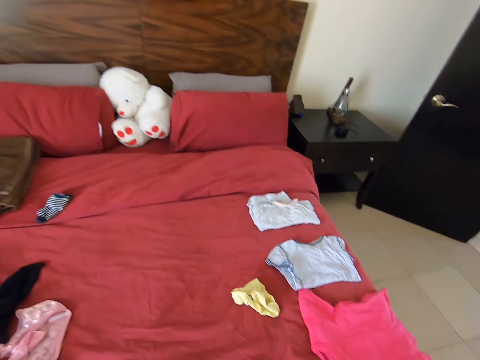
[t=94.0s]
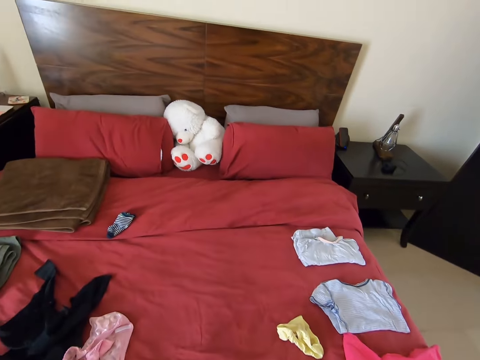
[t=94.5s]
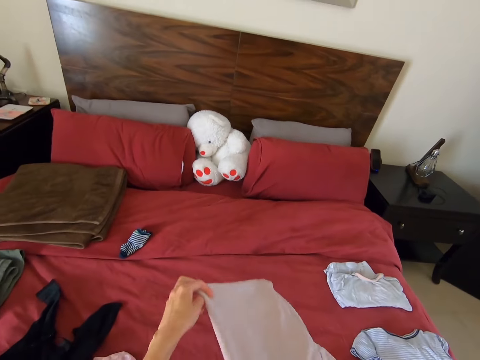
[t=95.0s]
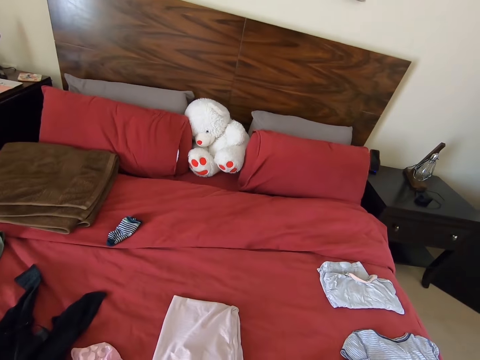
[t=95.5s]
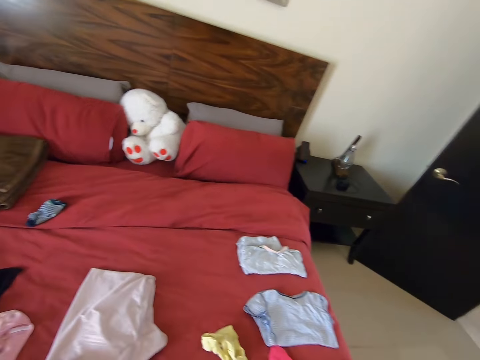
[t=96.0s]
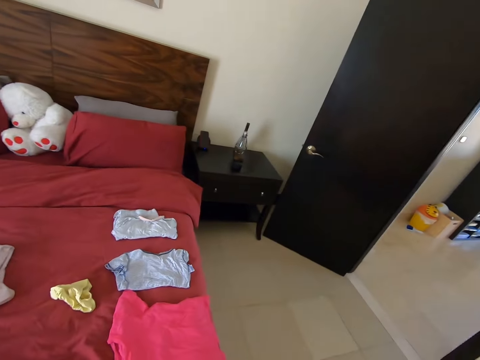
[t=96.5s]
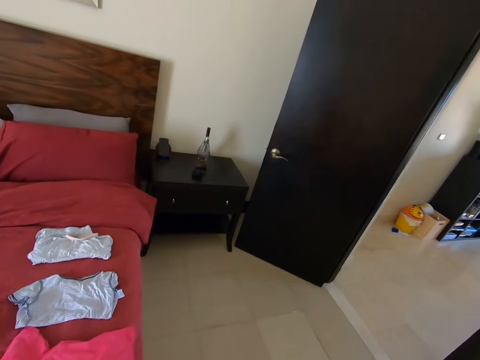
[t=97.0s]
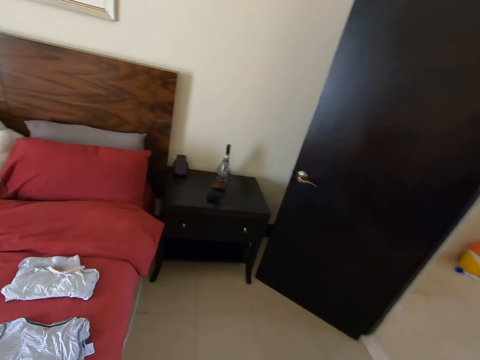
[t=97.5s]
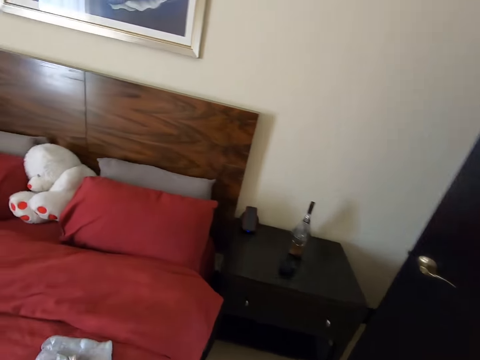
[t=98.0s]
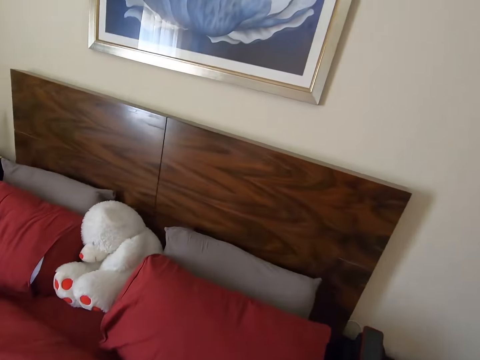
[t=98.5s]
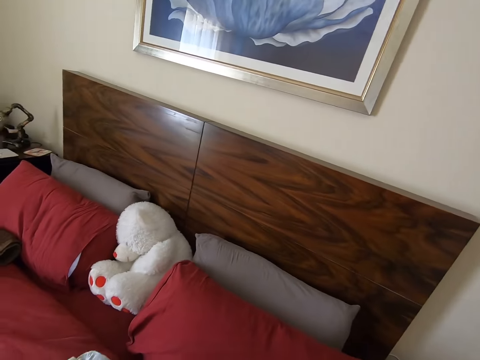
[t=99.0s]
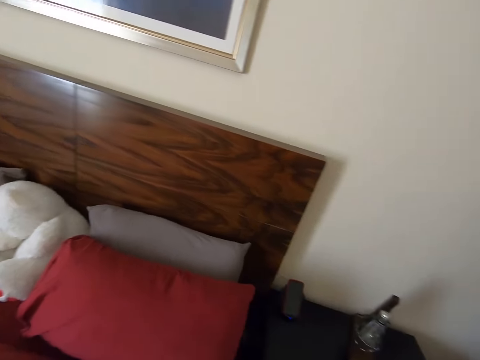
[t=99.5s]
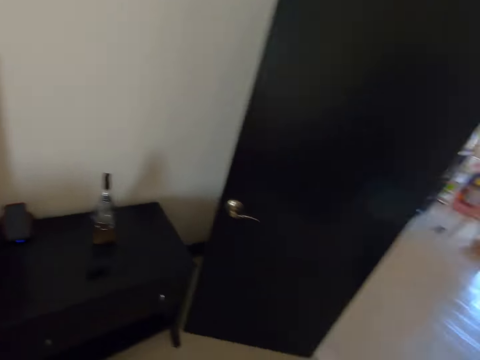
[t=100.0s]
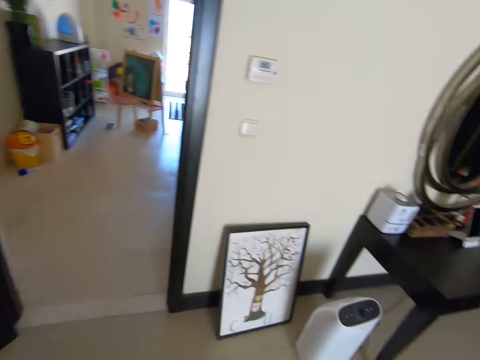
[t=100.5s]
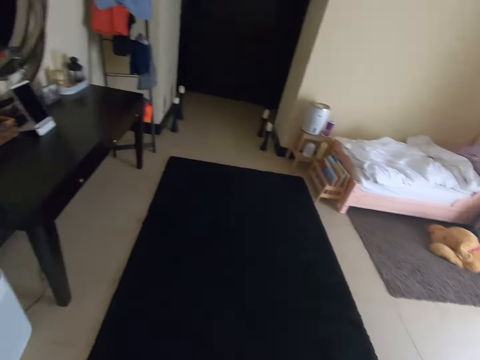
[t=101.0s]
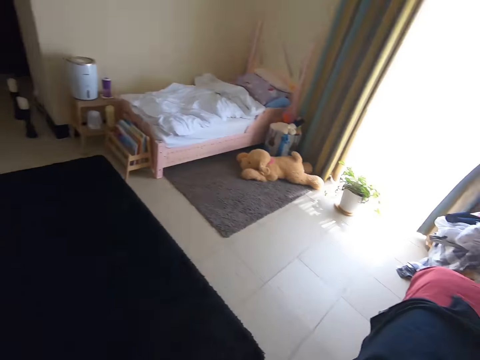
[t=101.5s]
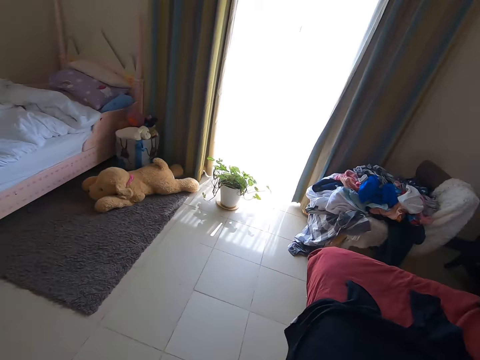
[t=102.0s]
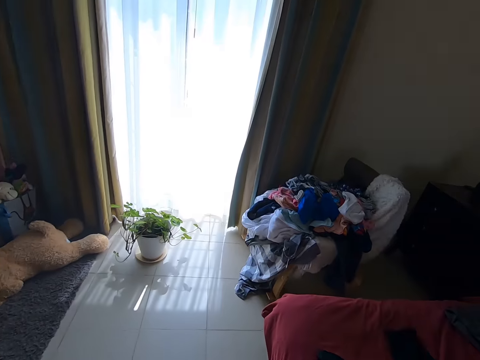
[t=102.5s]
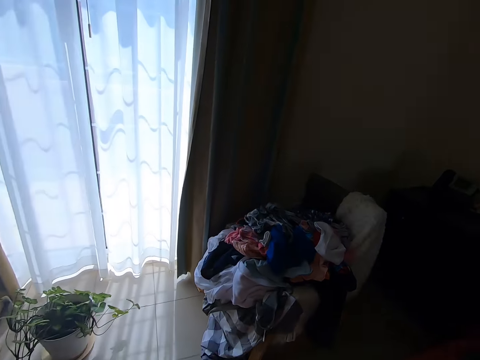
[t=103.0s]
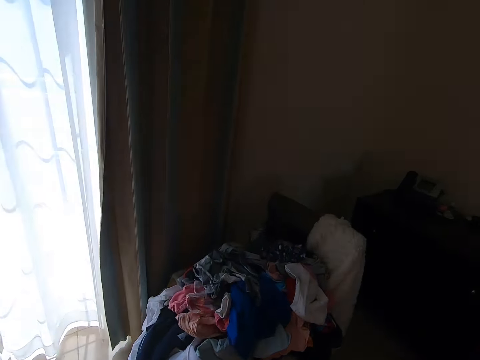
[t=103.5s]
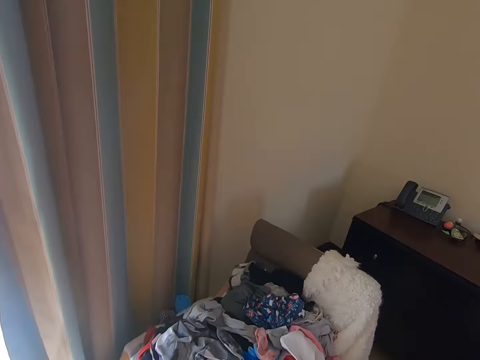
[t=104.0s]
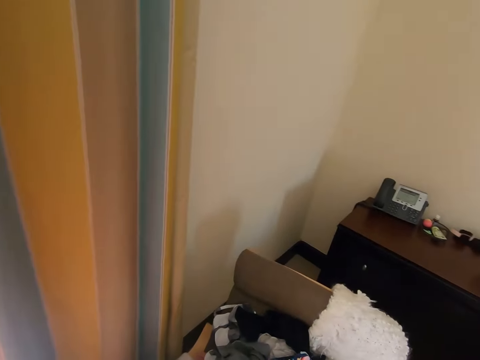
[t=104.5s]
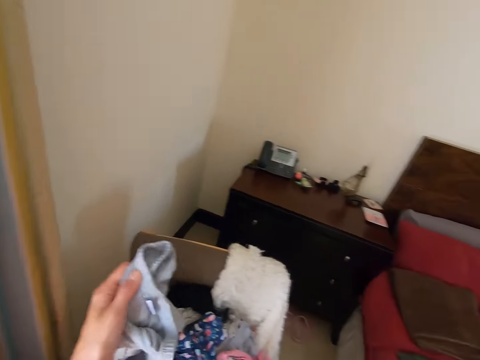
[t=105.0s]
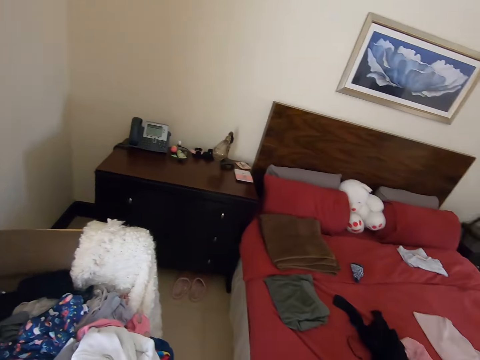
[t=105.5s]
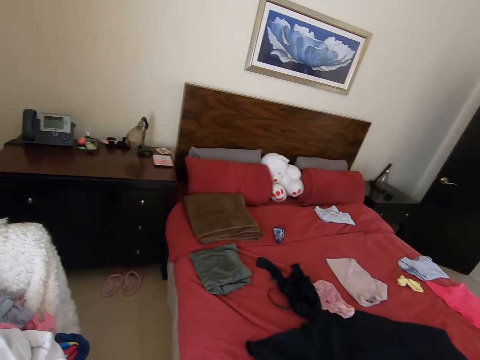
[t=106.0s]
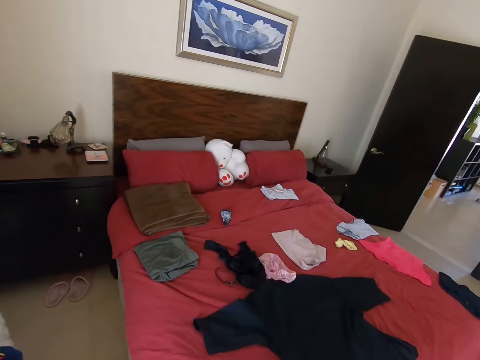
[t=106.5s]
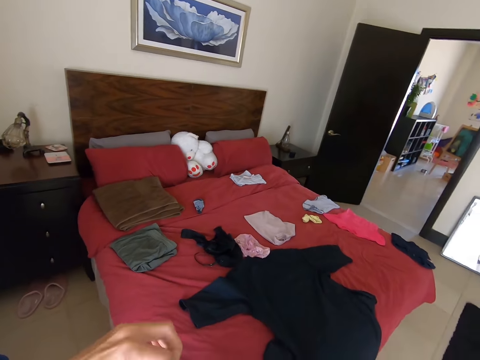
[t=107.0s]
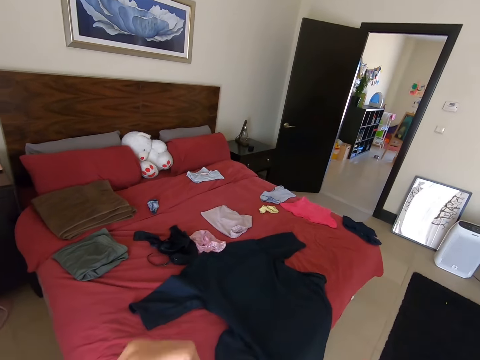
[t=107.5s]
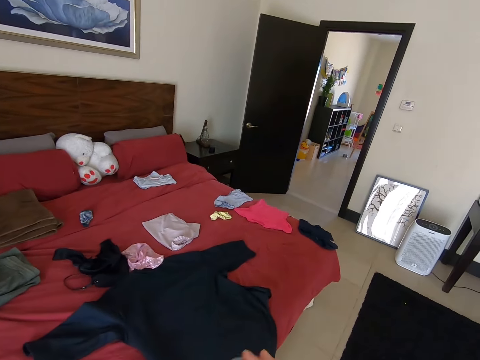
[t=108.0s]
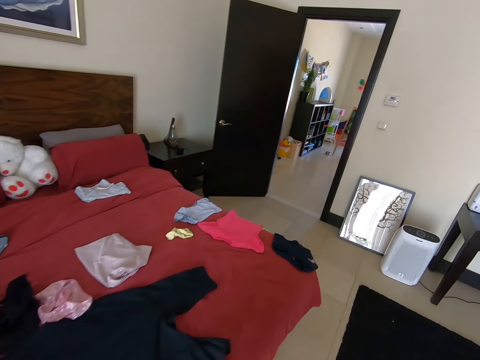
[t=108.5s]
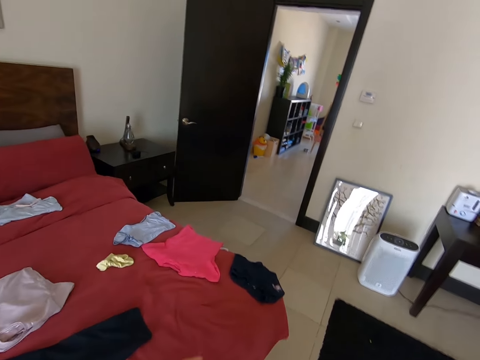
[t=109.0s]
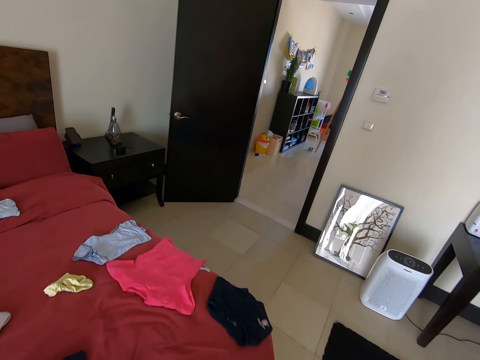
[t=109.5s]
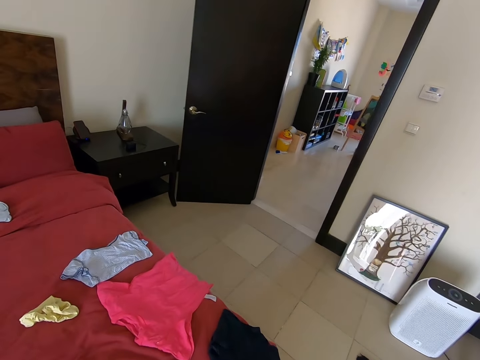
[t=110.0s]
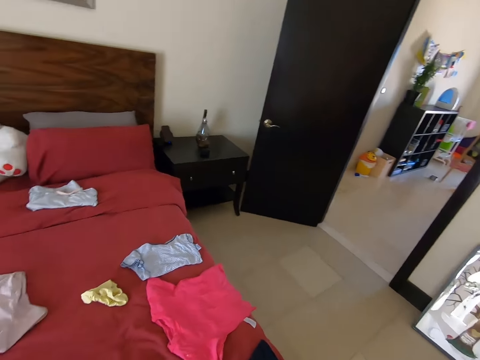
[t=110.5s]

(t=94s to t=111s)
The camera wearer puts the piece of cloth on the bed. They walk on the floor. They turn around. They stand on the floor. They look around. They turn around. They walk on the floor. They pick up the piece of cloth on the chair. They turn around. They walk on the floor.

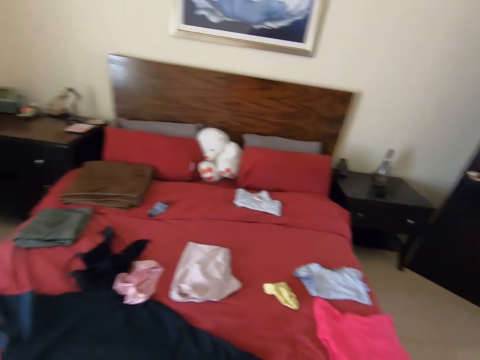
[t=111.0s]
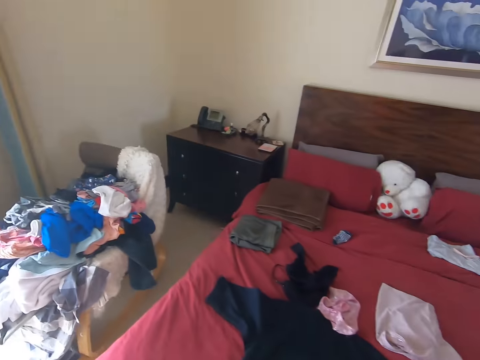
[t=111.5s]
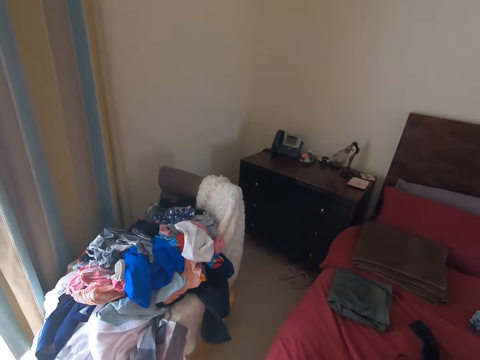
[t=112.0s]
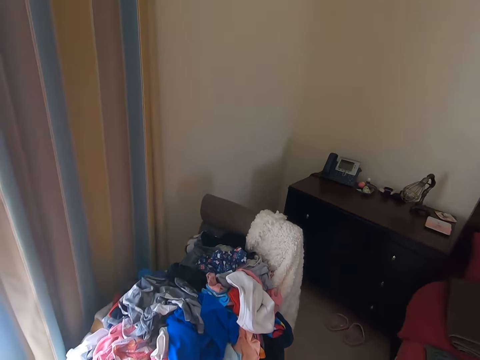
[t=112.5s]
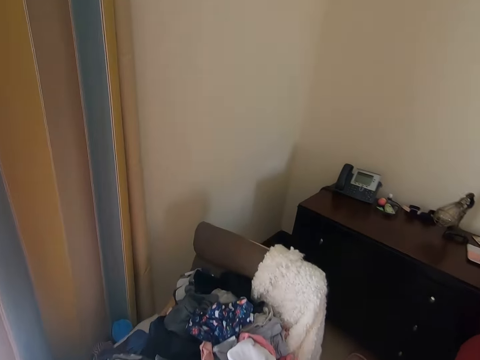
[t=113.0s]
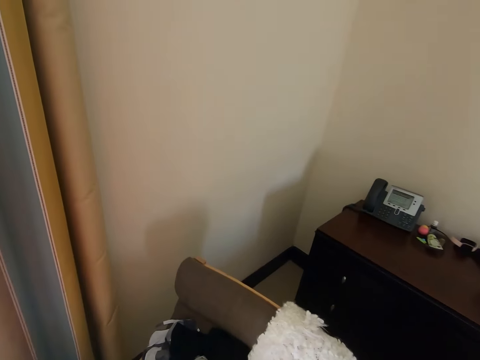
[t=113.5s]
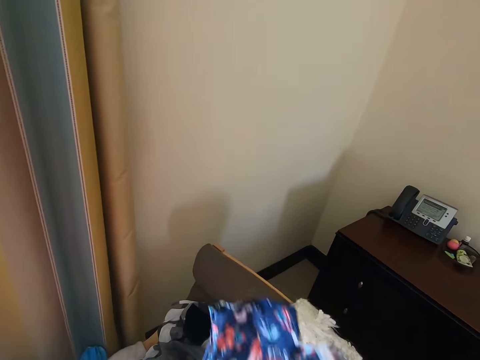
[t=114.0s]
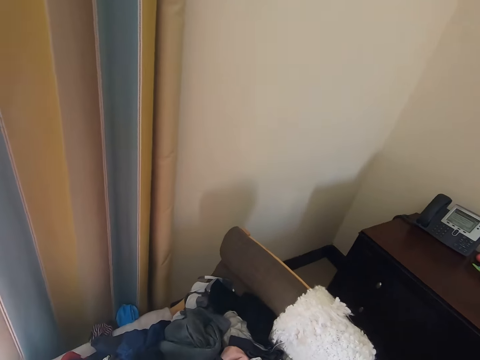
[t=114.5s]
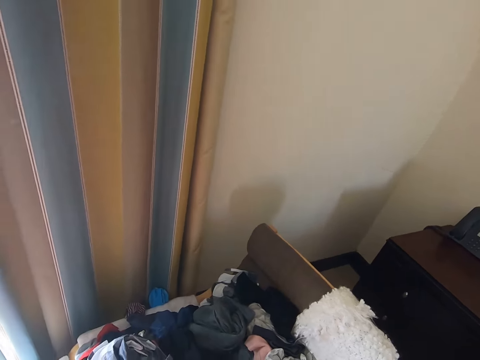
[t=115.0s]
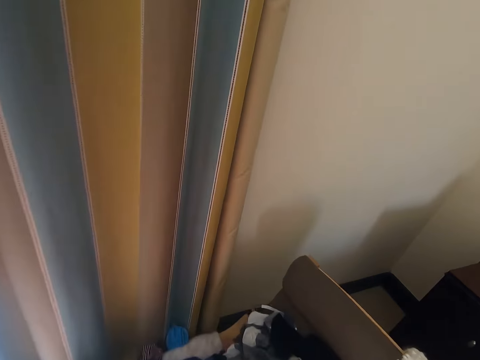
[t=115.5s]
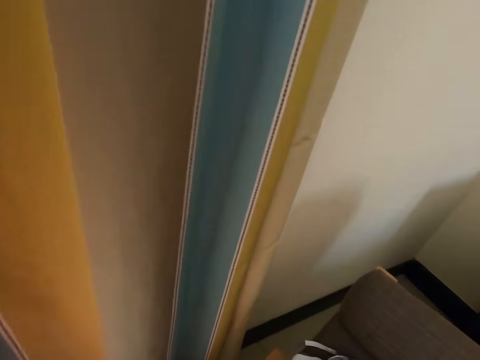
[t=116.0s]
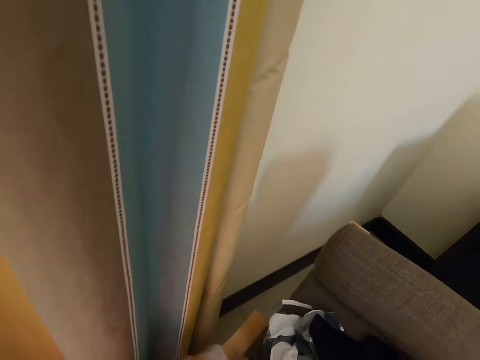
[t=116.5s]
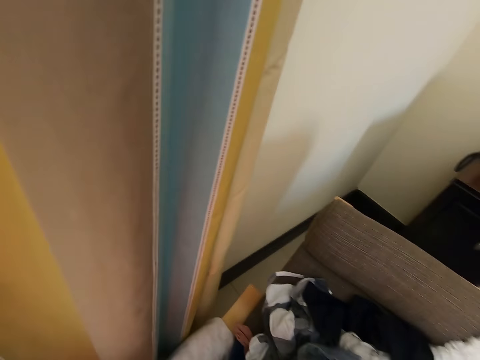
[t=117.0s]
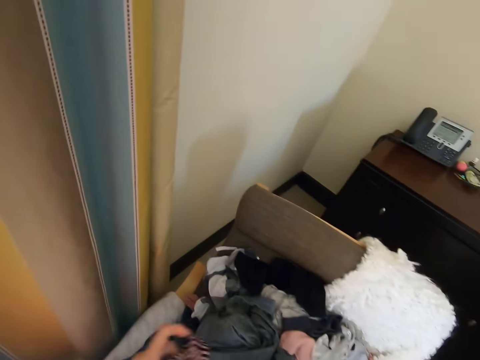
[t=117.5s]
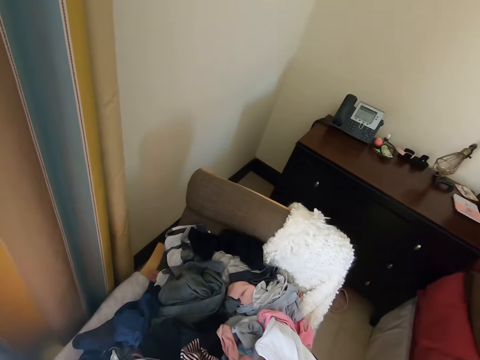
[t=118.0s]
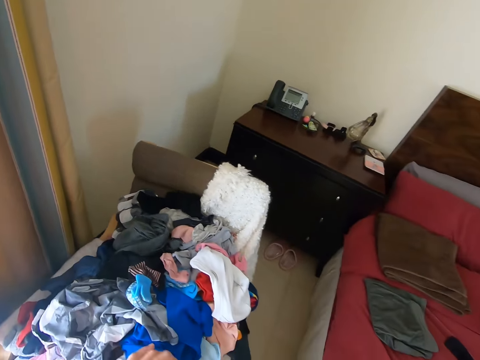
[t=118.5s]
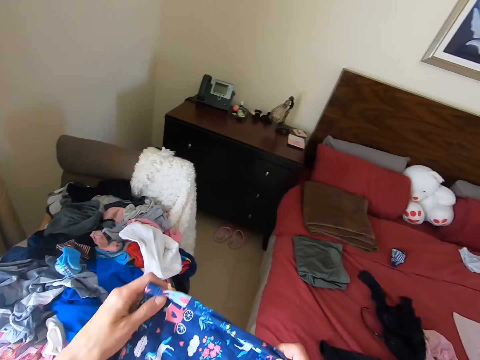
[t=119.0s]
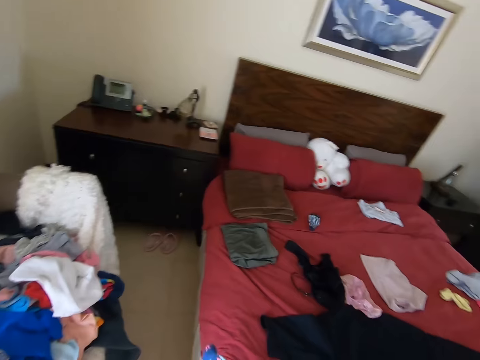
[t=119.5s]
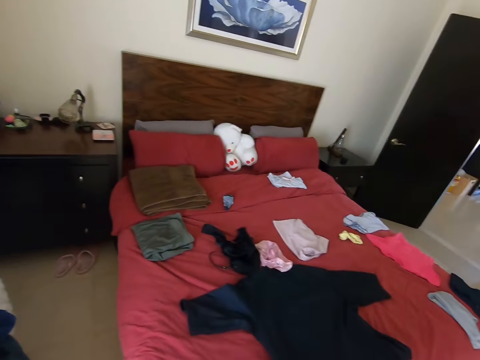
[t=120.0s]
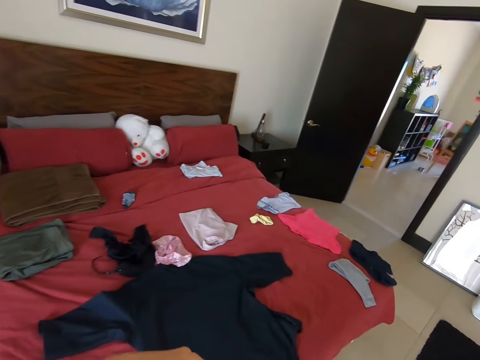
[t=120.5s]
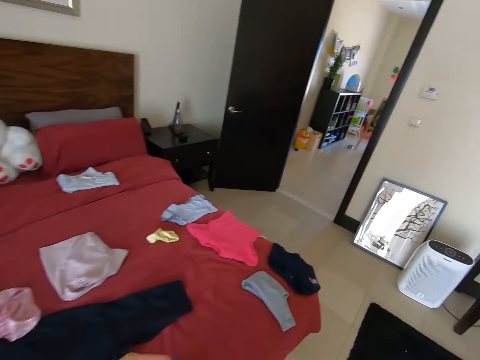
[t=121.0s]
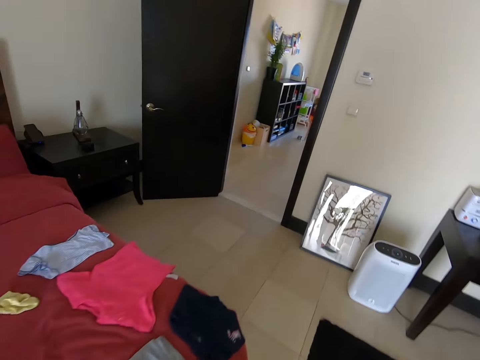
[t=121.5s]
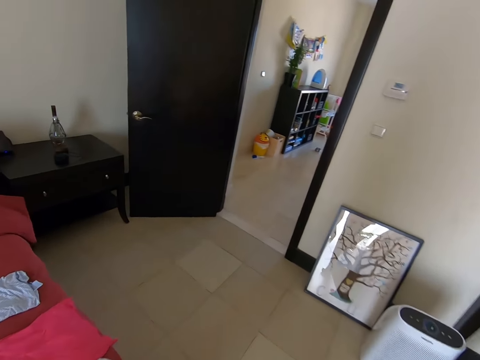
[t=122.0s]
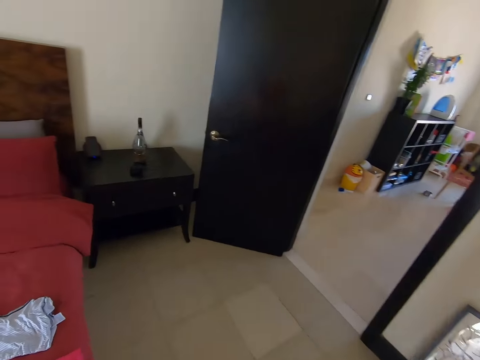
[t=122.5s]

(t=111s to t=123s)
The camera wearer turns around. They pick up the piece of cloth on the chair. They turn around. They walk on the floor.
